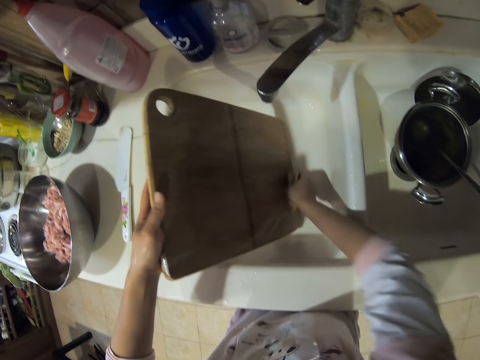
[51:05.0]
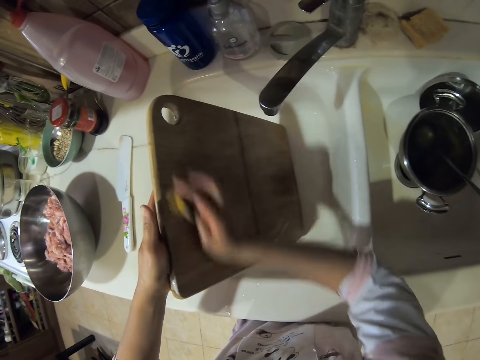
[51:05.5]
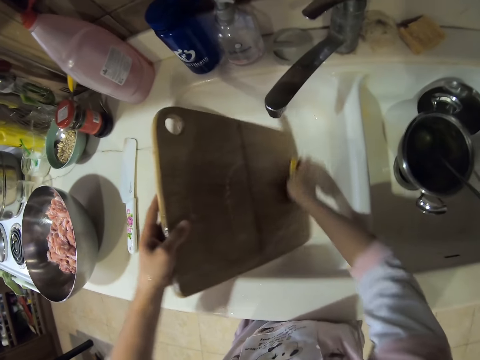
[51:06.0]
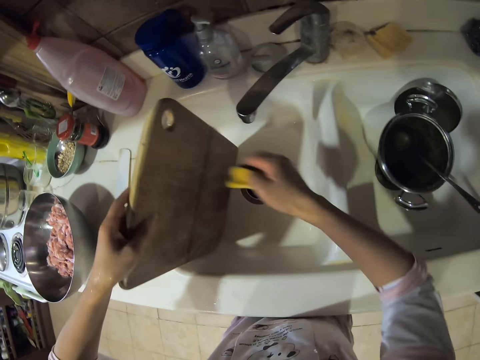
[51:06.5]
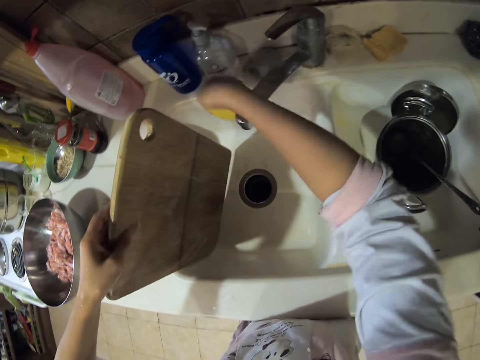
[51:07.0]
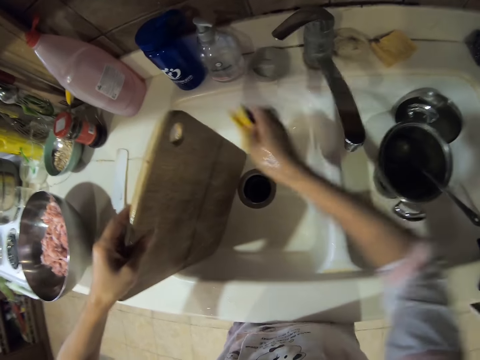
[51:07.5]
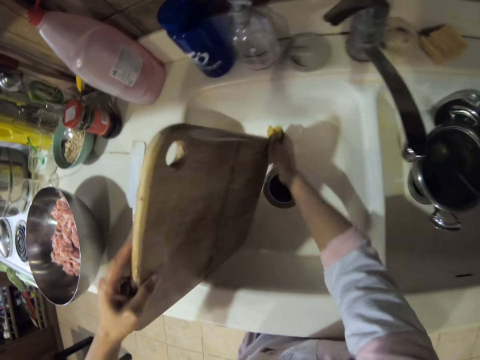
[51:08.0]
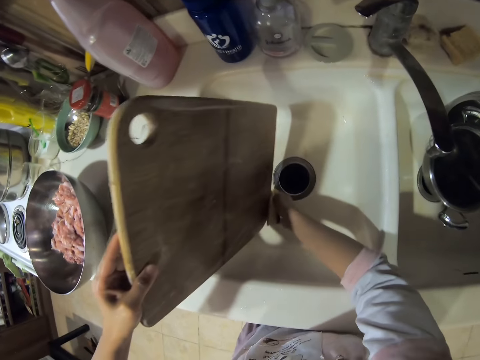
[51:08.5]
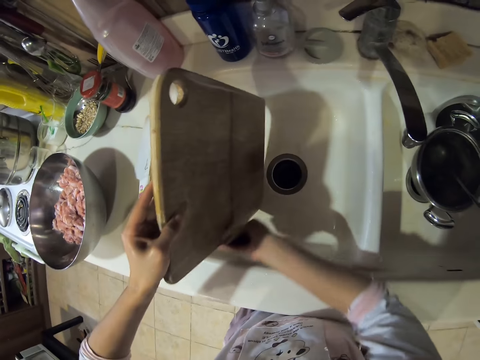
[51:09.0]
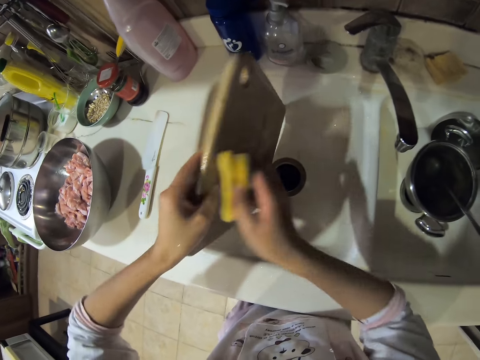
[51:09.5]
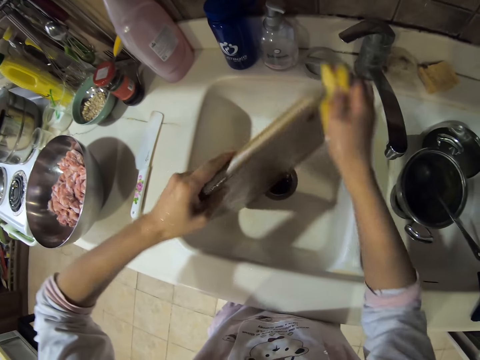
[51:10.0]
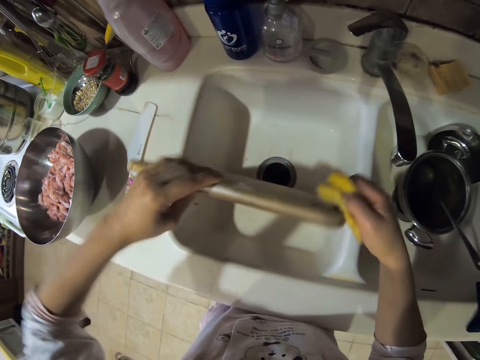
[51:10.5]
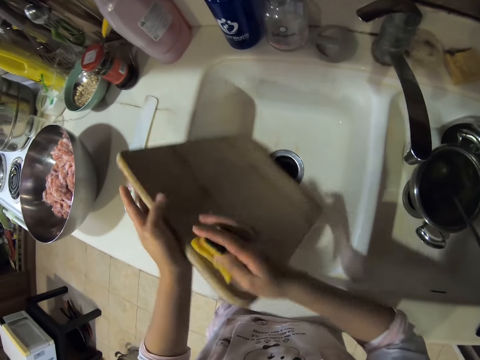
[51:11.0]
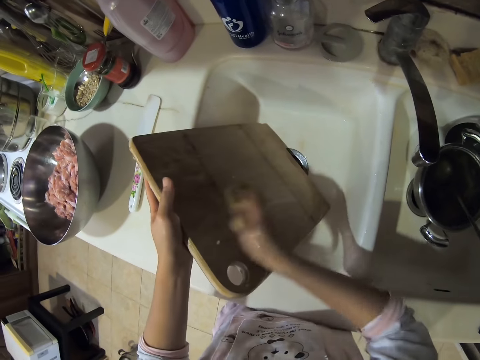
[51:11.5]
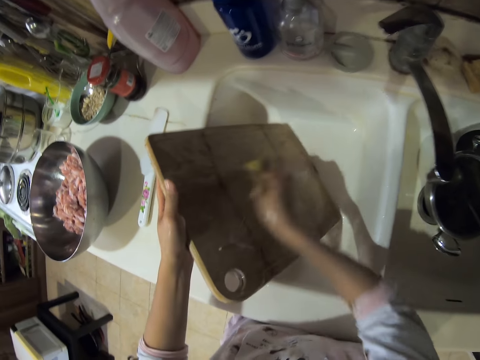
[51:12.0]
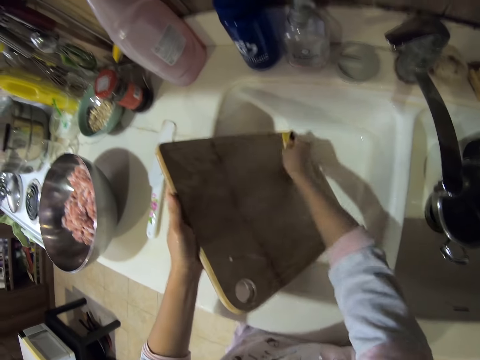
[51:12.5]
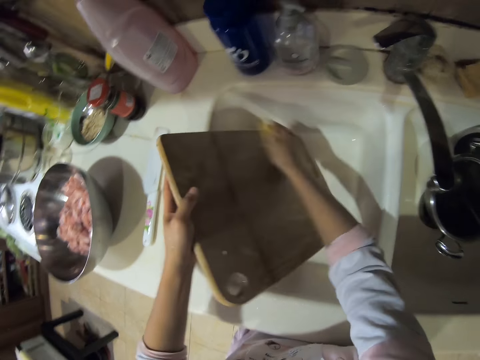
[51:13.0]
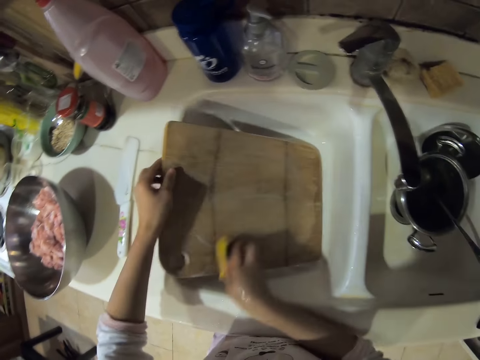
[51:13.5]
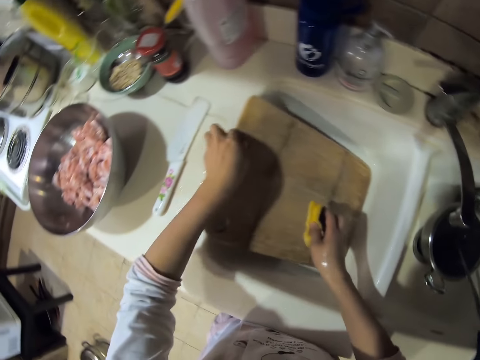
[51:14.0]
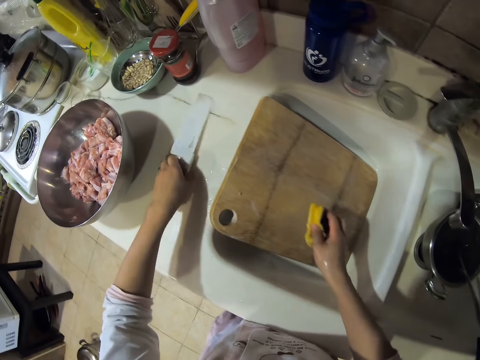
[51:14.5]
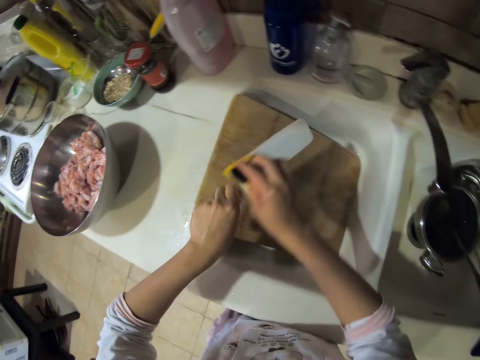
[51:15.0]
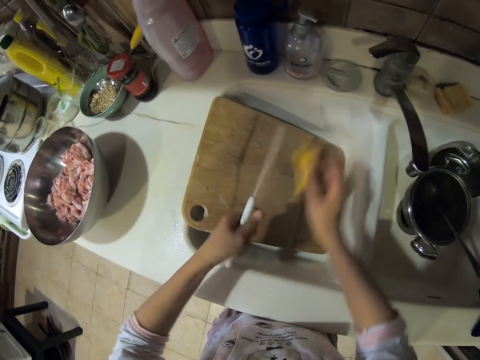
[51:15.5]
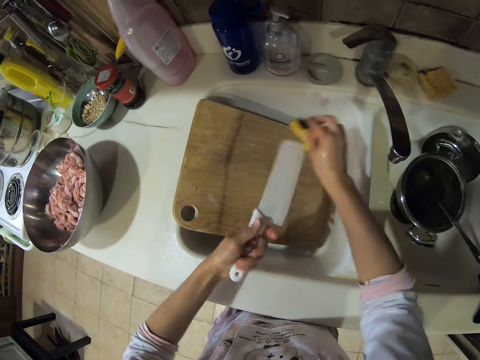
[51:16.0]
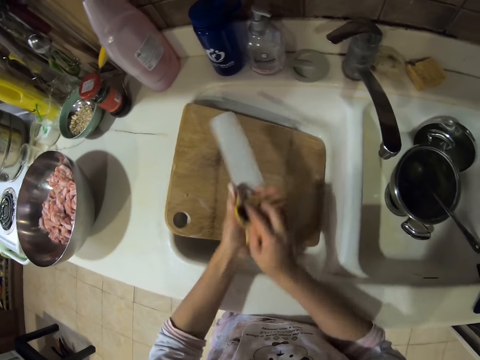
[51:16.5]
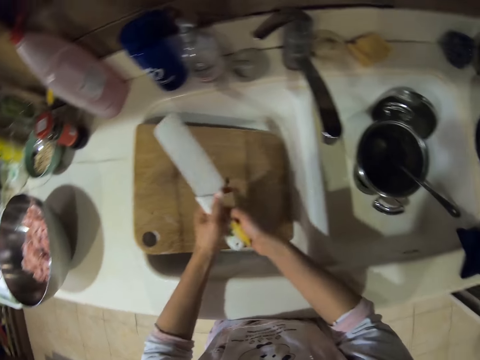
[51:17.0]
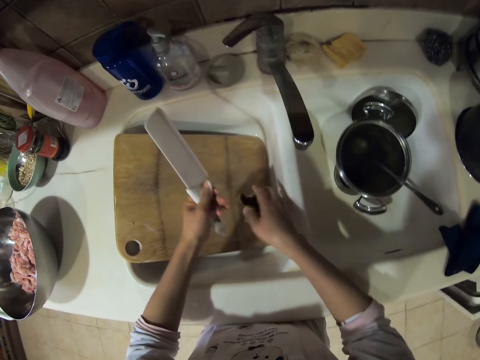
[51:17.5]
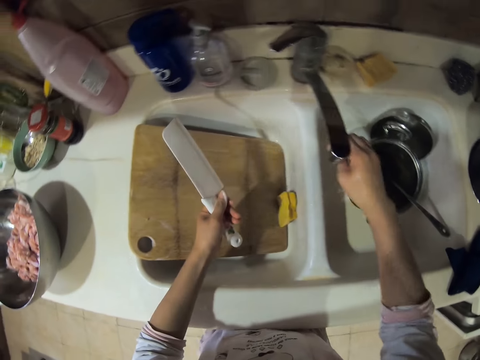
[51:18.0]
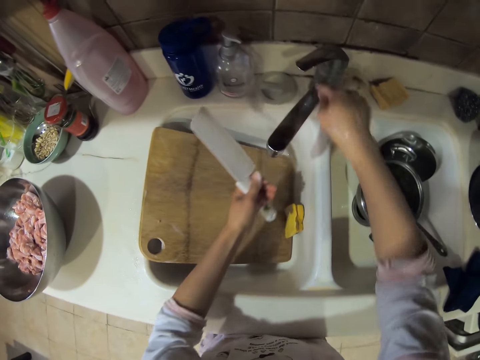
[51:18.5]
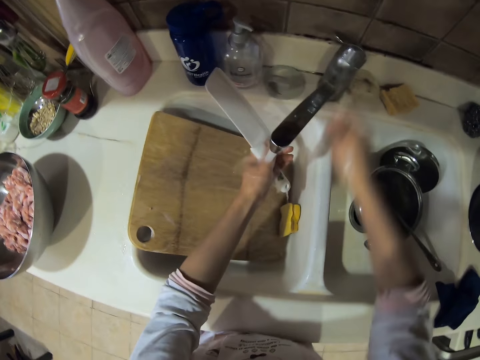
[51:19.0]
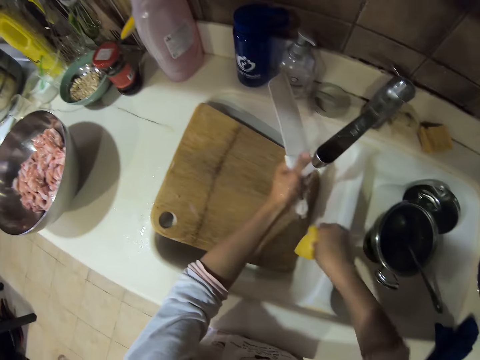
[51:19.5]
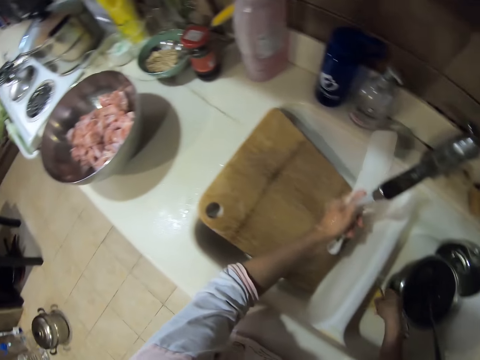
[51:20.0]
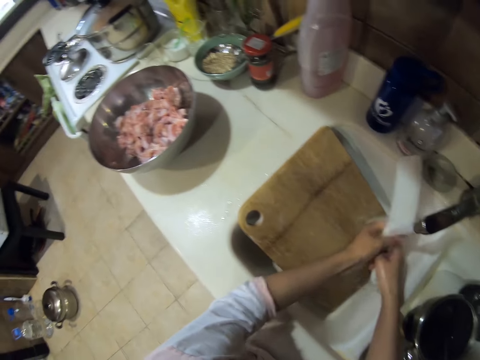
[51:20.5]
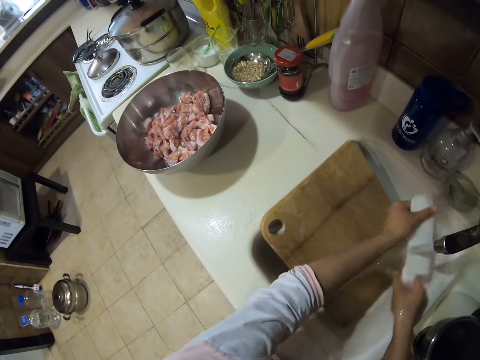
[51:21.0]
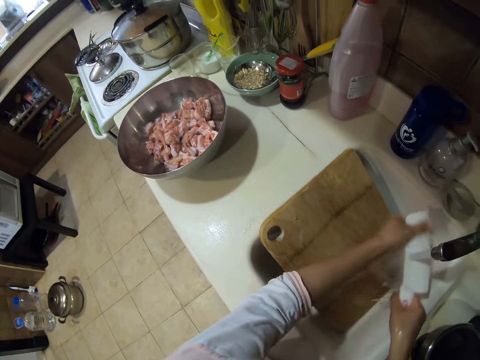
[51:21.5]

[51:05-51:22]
The camera wearer turns the tap to the left. They scrub the chopping board. They pick up the knife and rub the knife. They turn the tap to the right. They turn on the tap. They put the sponge in the other sink.

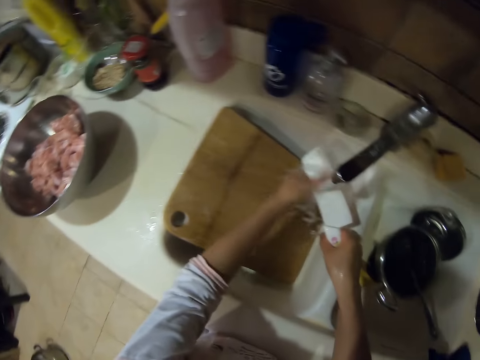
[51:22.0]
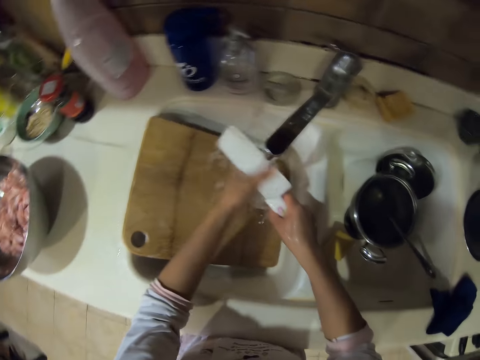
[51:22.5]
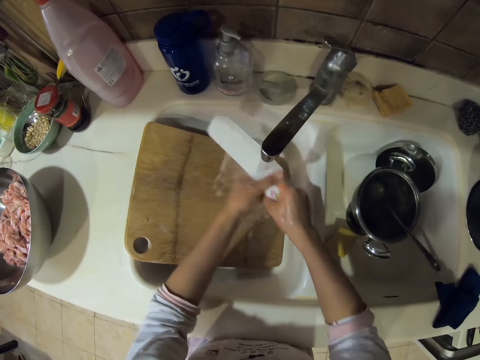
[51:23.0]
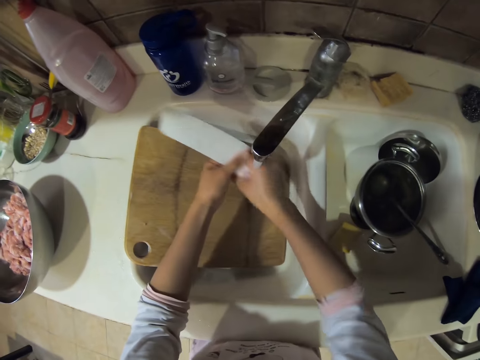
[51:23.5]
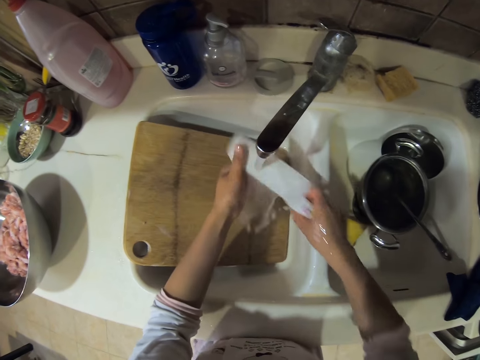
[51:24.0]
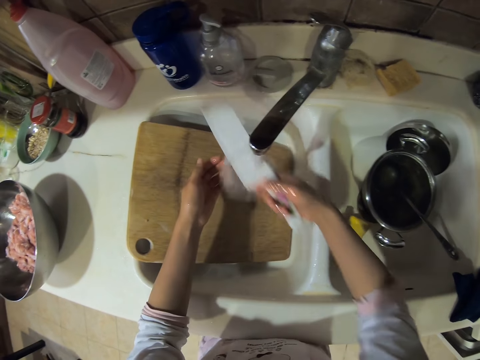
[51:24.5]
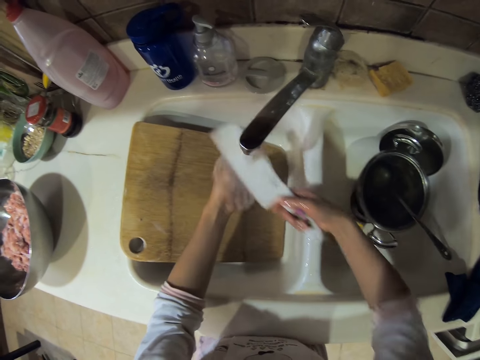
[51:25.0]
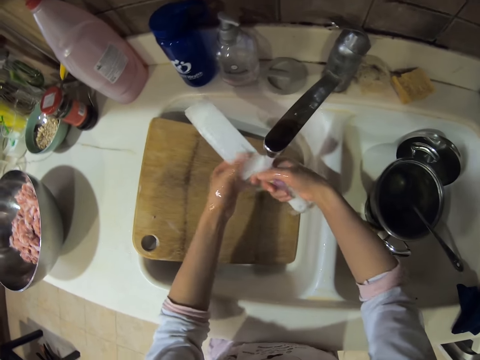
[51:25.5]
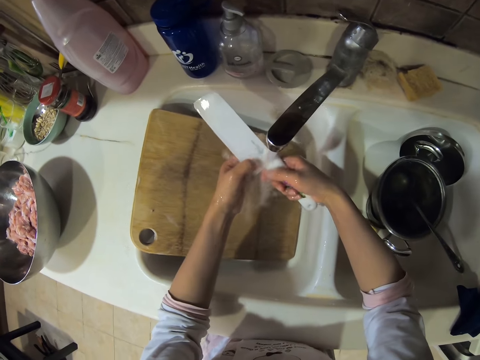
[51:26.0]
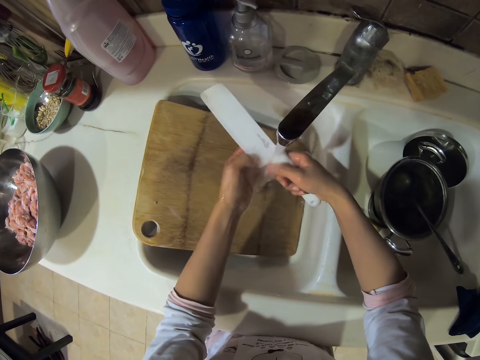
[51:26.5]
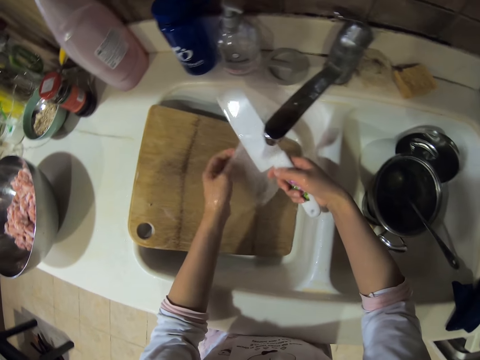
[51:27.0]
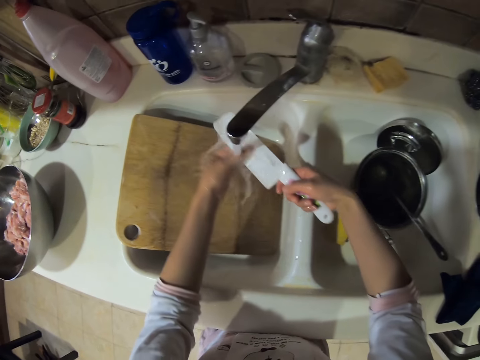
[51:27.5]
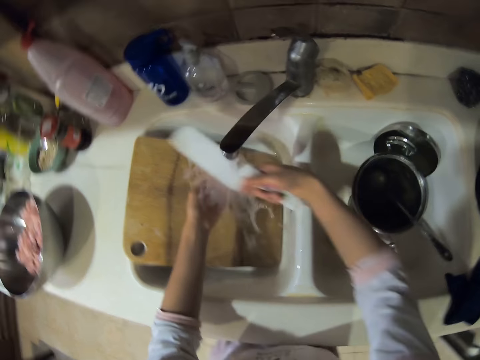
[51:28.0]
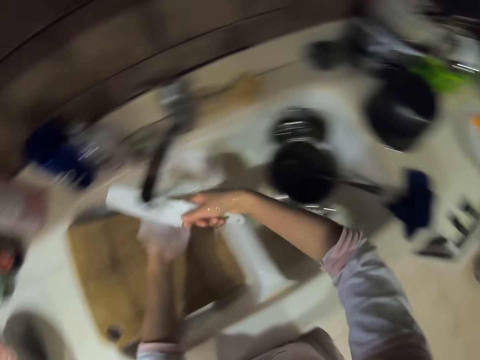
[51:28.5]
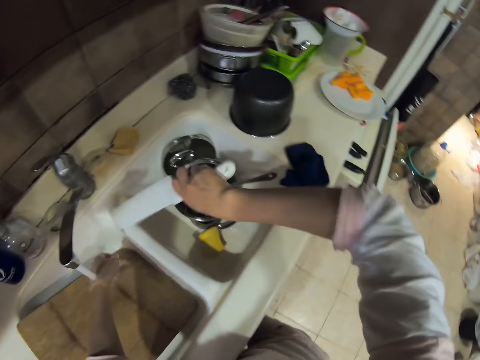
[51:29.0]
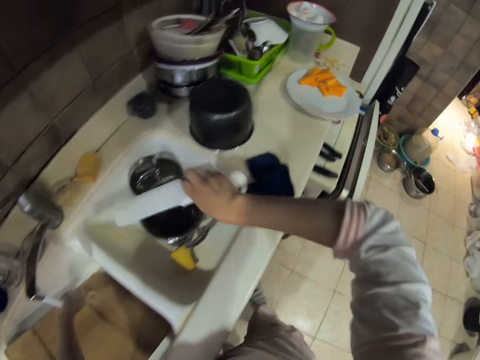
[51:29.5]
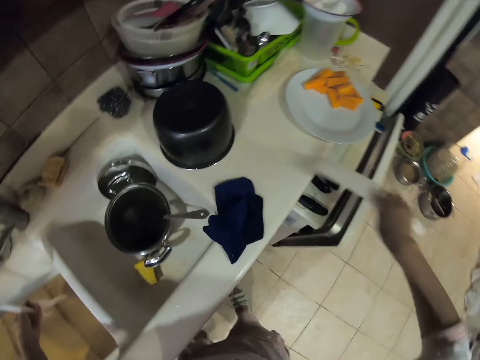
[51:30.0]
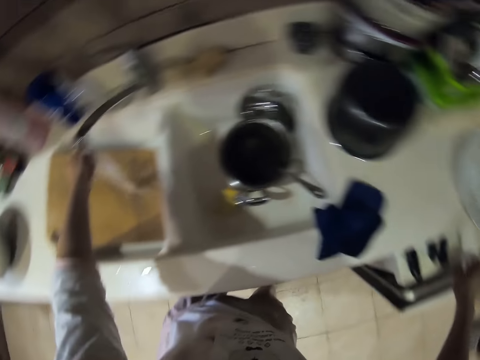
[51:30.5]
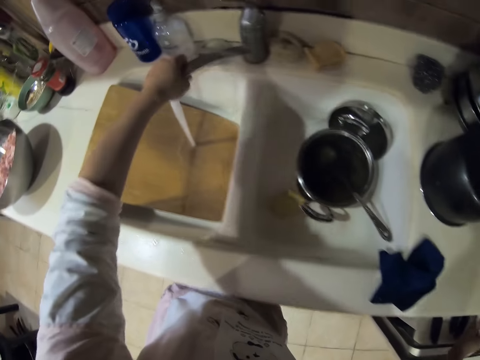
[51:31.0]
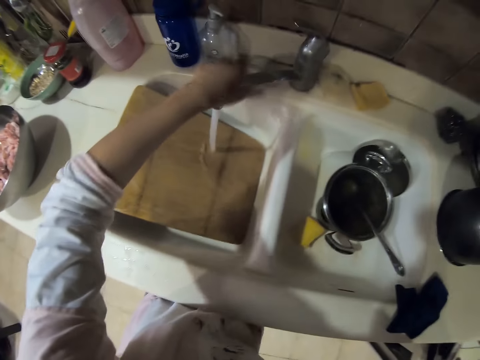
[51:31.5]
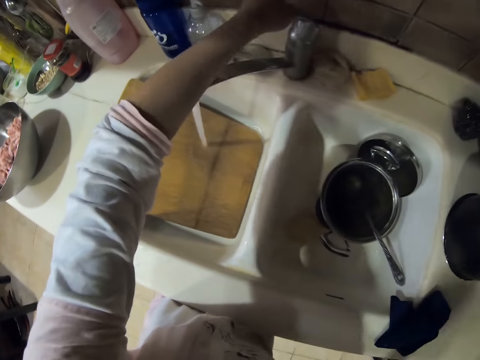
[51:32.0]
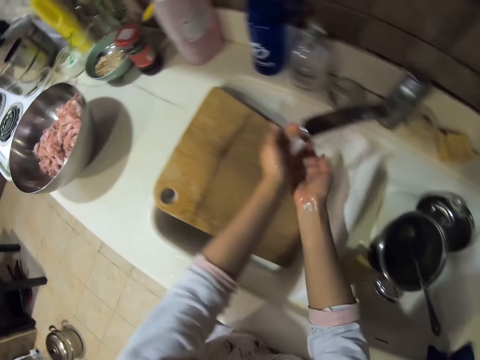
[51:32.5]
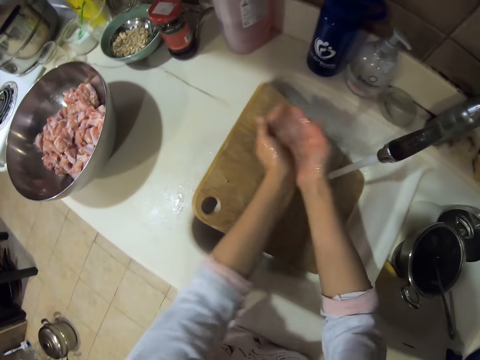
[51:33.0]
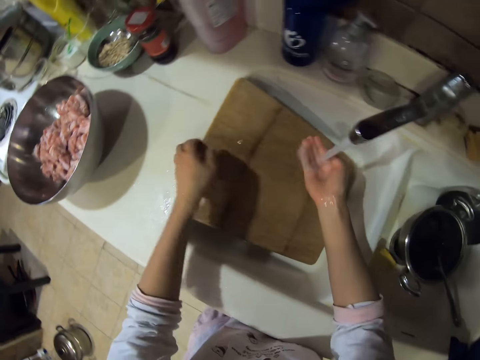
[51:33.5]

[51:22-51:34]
The camera wearer rinses the knife. They put the knife on the cabinet.
